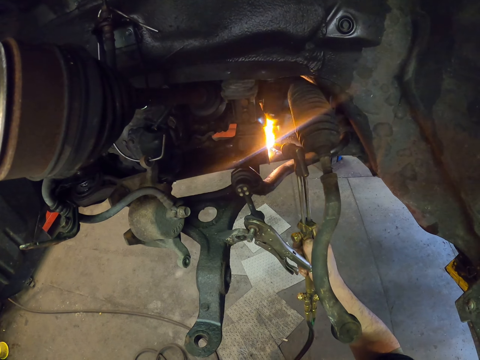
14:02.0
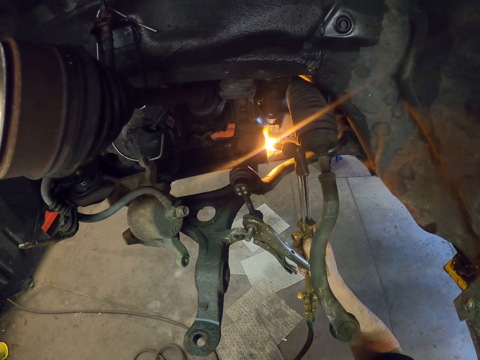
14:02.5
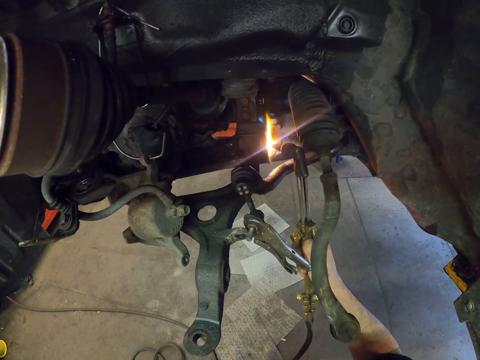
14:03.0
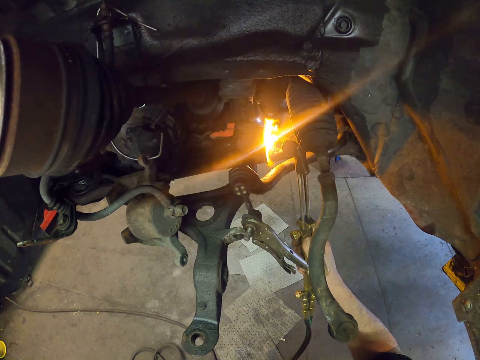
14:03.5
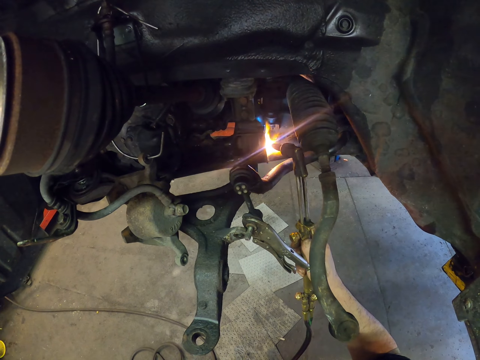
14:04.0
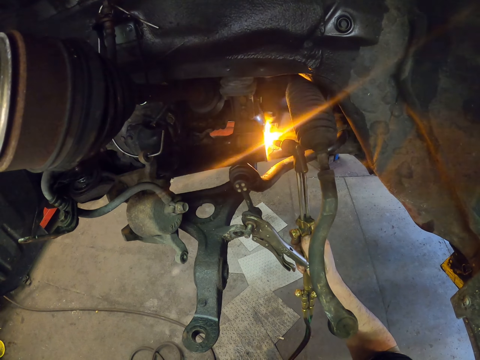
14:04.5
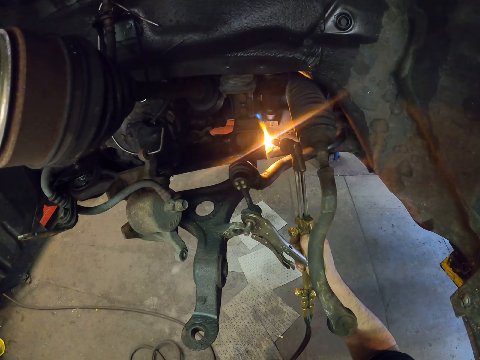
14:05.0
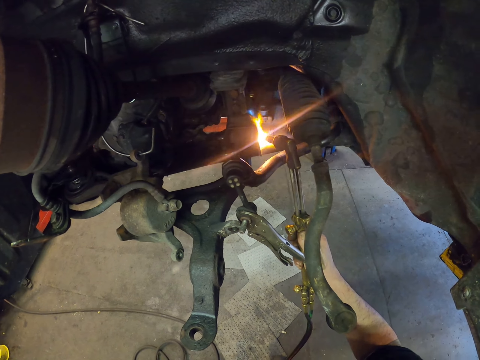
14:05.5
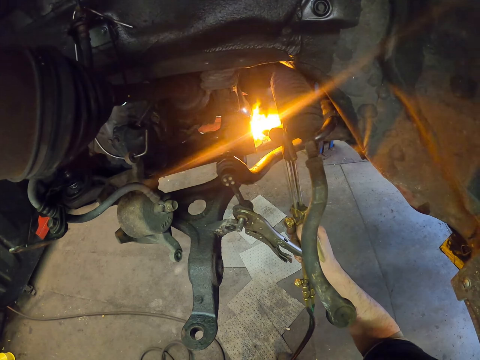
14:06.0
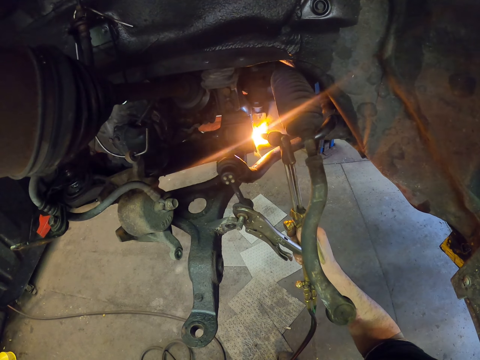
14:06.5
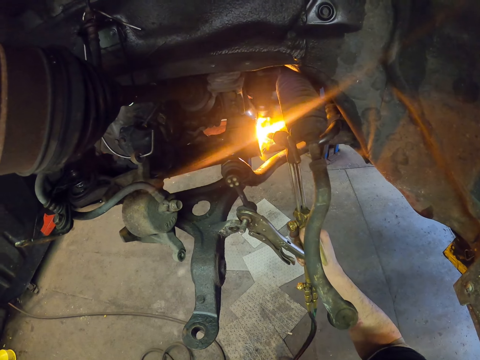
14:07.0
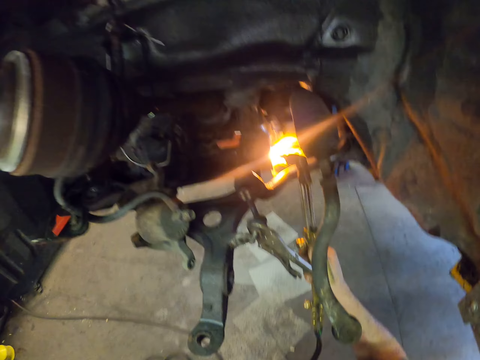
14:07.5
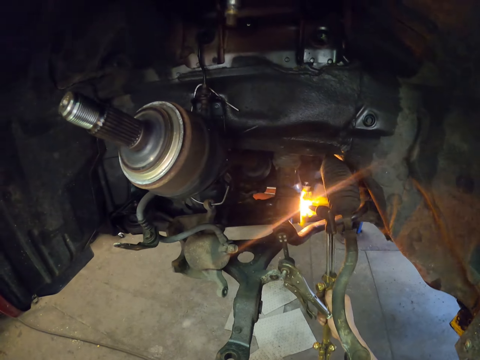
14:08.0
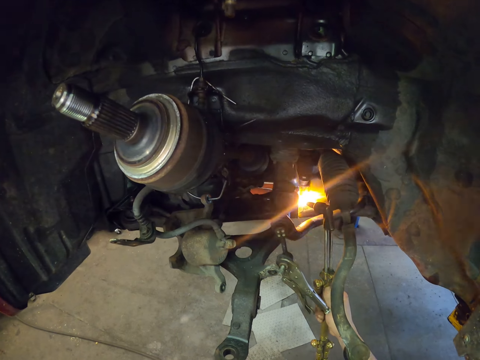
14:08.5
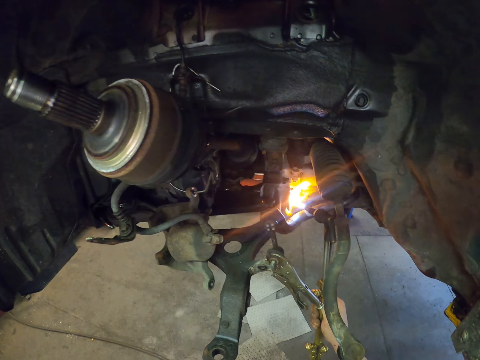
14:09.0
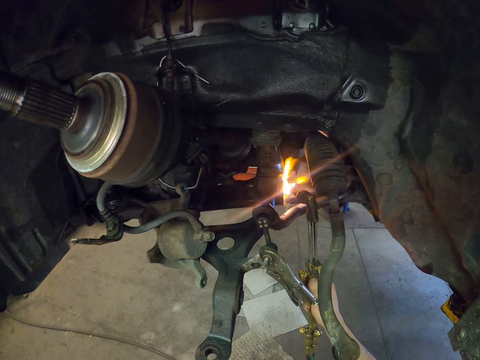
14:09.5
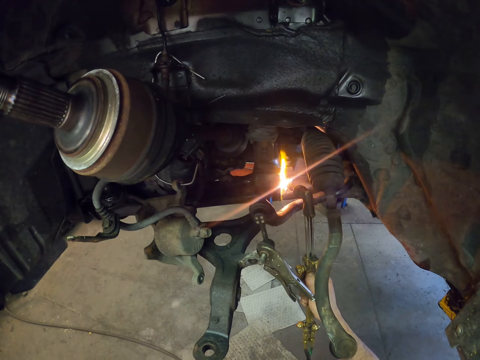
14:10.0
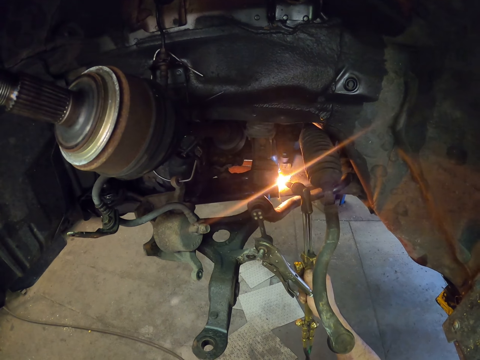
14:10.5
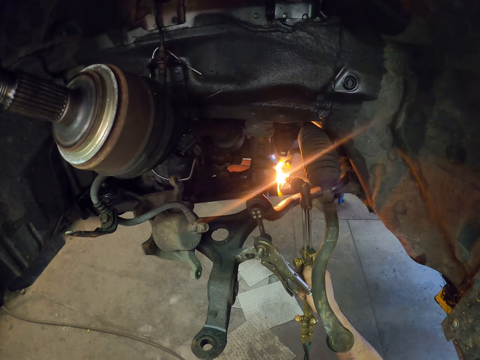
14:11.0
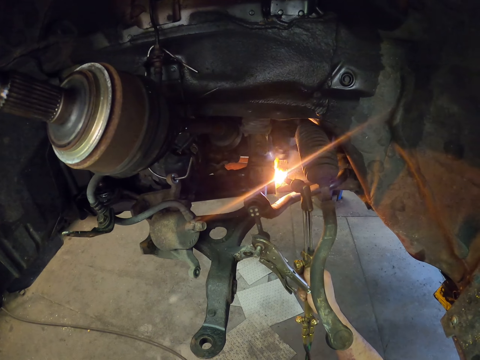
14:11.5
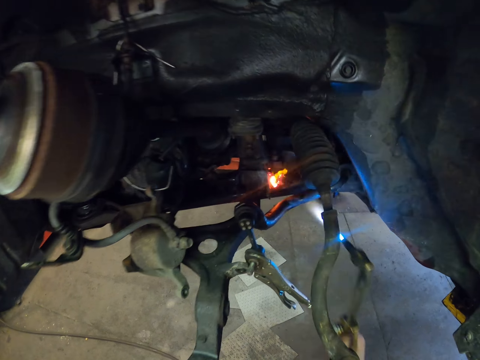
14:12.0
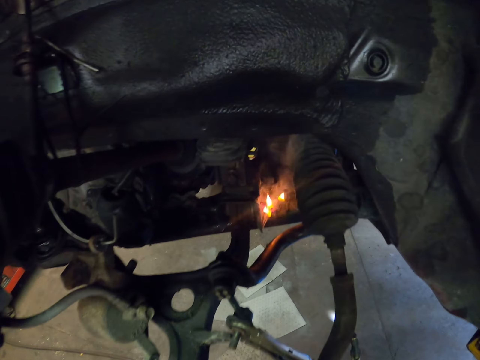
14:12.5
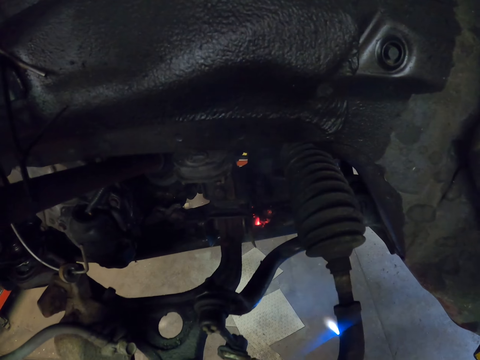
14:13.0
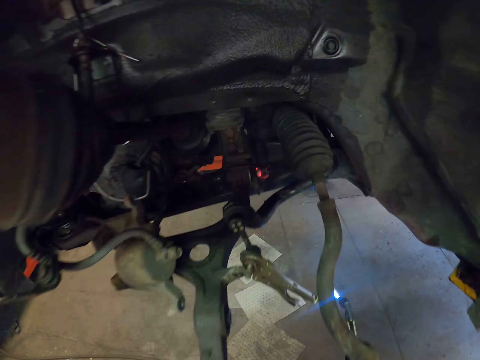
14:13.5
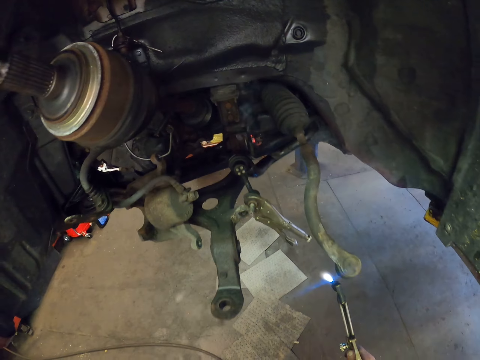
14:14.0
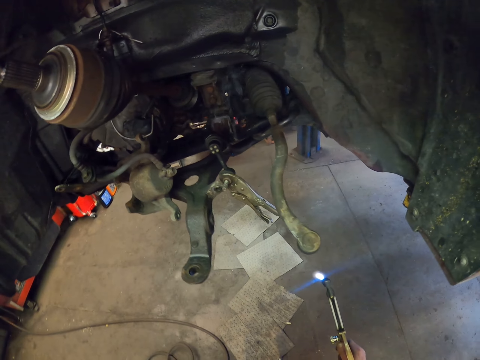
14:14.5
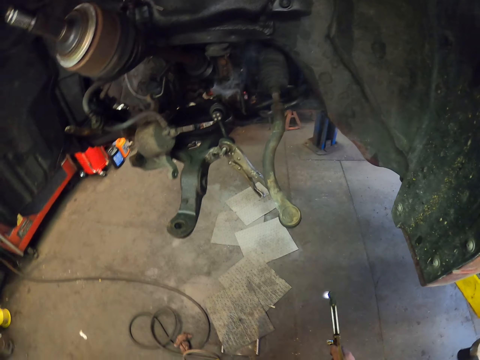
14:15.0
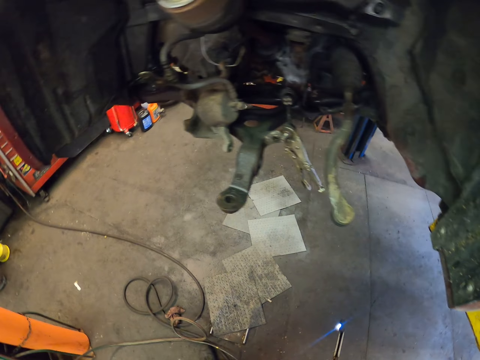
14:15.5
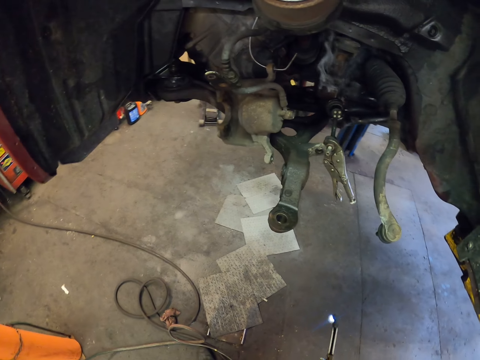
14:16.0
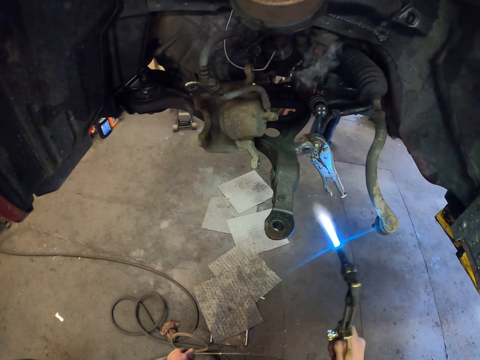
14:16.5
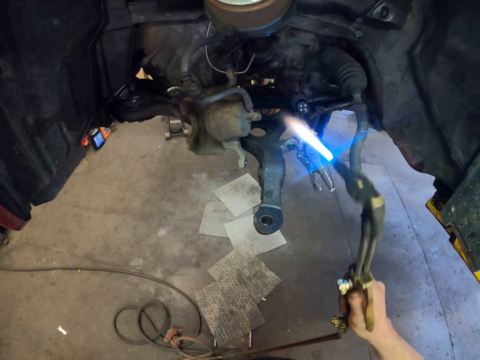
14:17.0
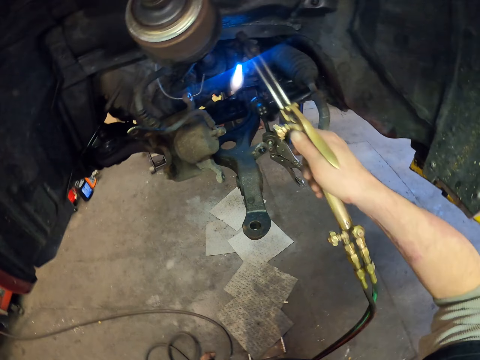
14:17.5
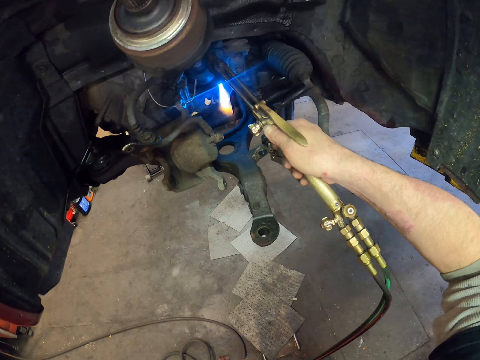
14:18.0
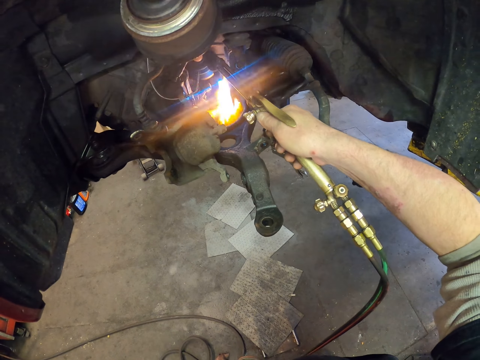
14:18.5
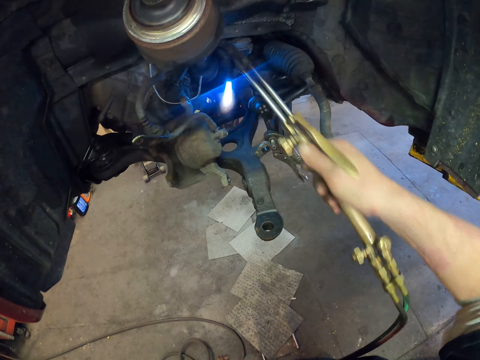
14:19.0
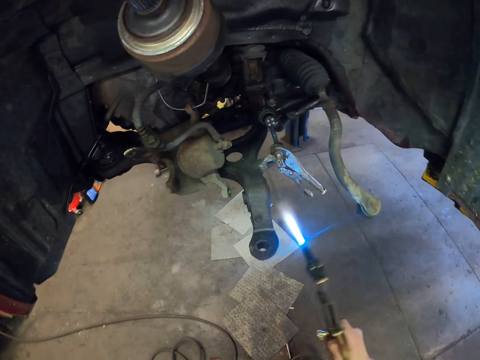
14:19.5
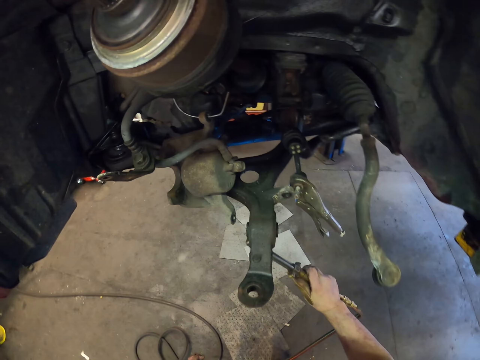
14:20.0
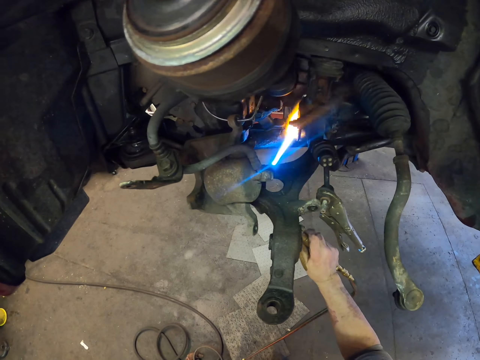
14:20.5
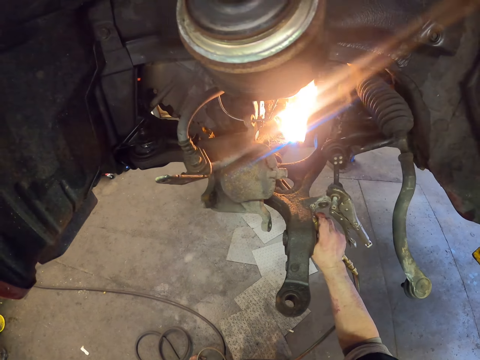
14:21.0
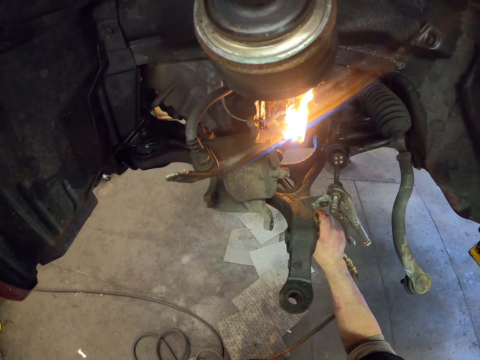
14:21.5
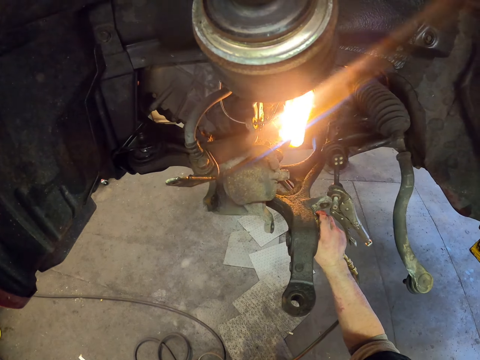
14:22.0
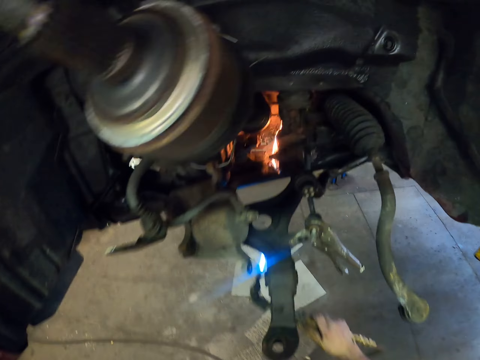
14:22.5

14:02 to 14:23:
The camera wearer looks at the car. They burn the metal.

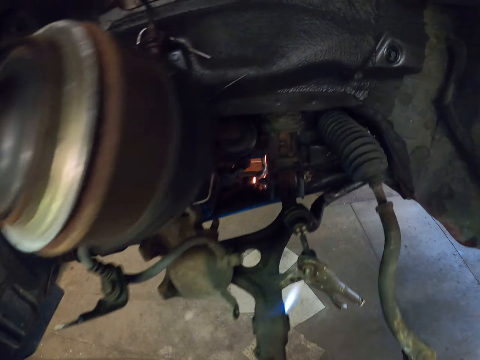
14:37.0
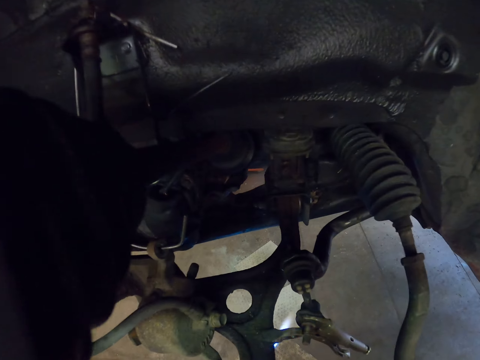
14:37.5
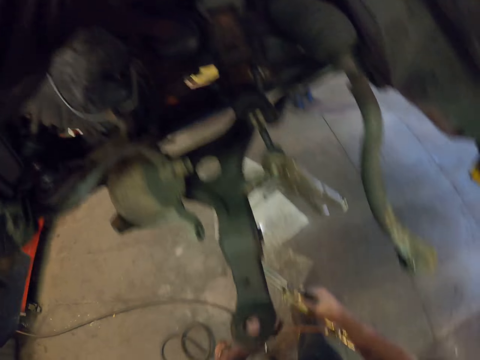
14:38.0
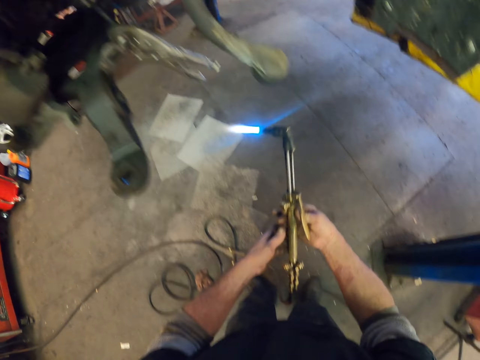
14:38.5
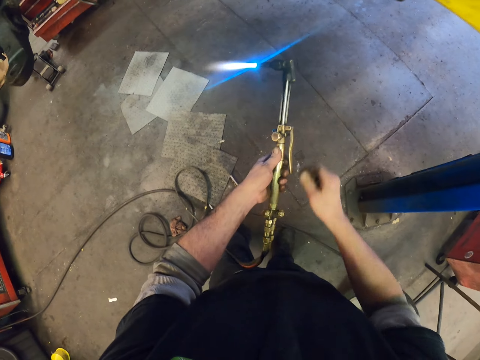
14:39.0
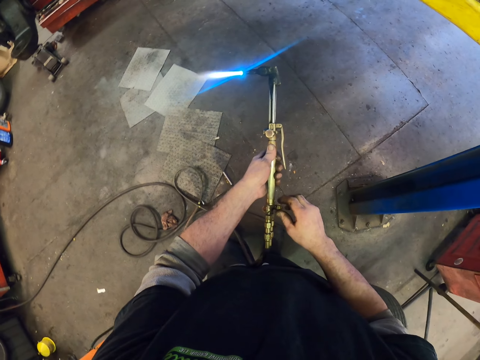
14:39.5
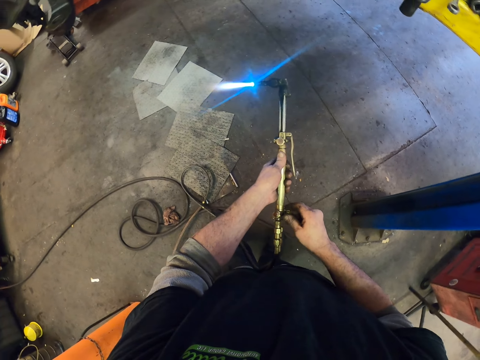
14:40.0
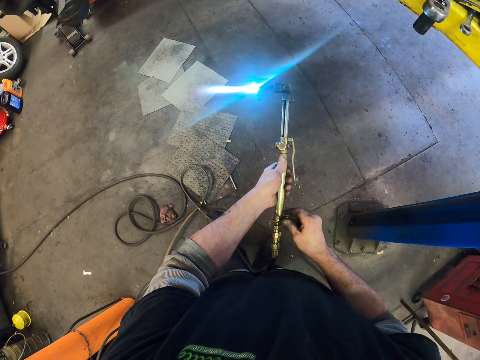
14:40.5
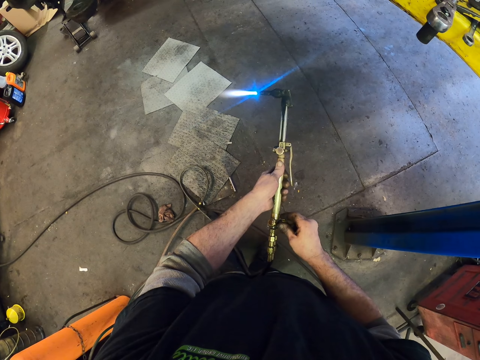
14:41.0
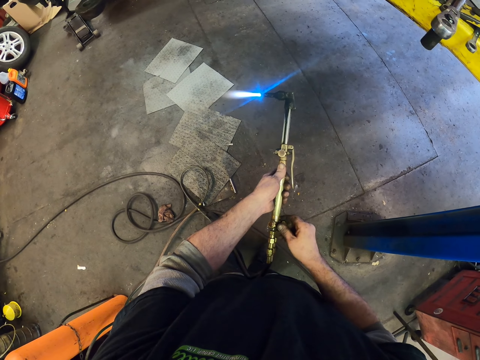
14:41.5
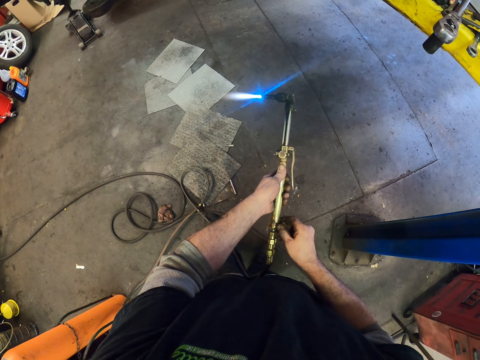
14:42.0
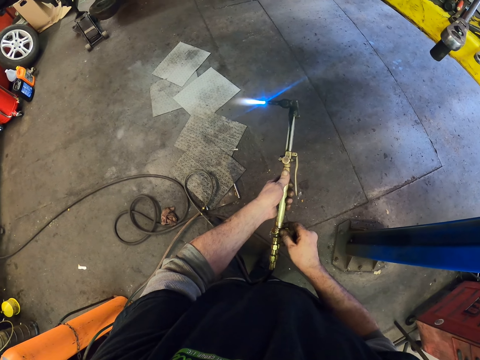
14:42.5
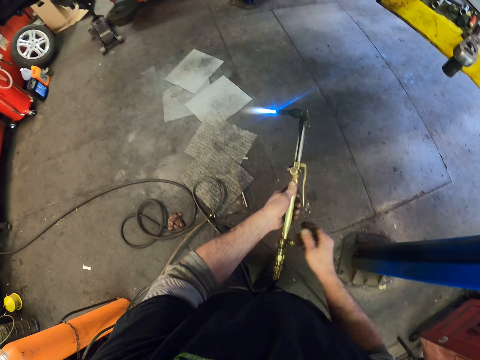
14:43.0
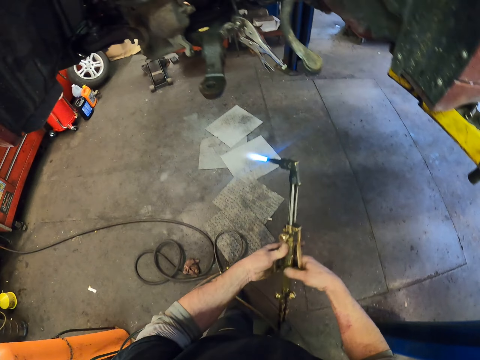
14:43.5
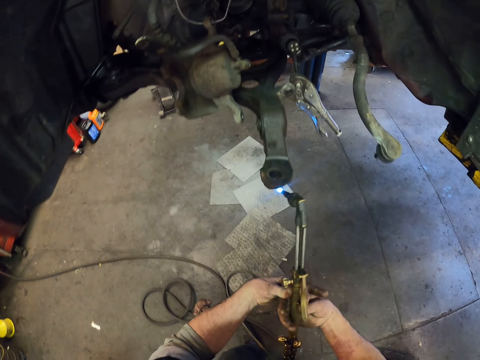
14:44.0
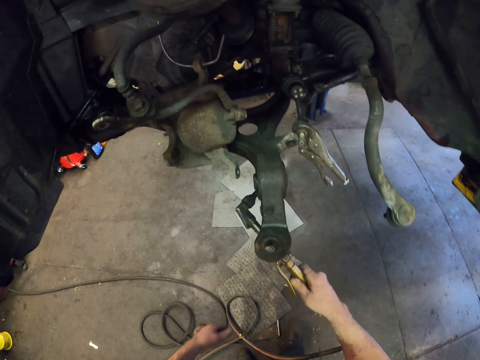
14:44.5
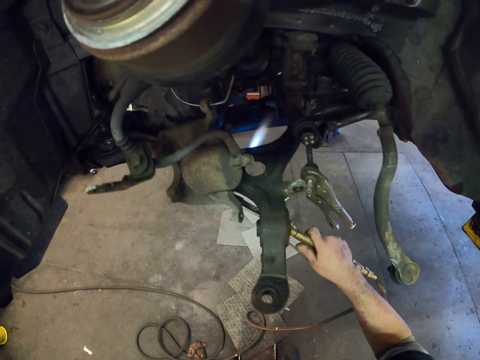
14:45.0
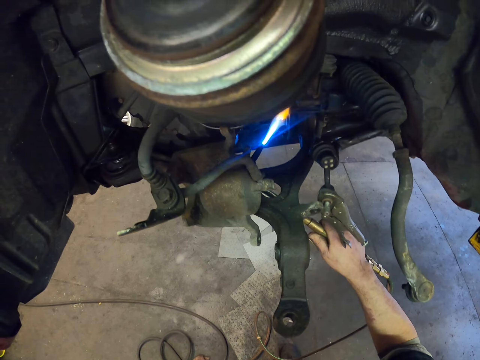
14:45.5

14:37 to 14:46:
The camera wearer looks at the car. They reduce the flame level.
